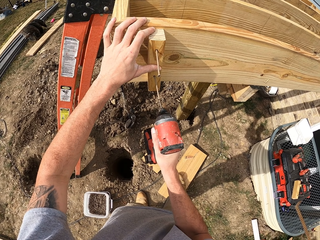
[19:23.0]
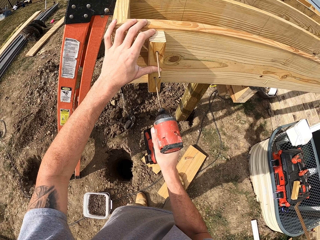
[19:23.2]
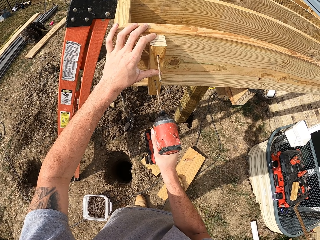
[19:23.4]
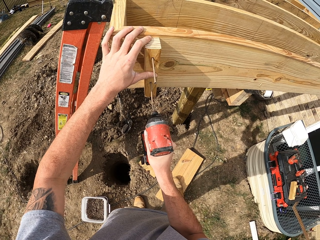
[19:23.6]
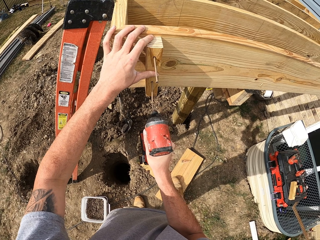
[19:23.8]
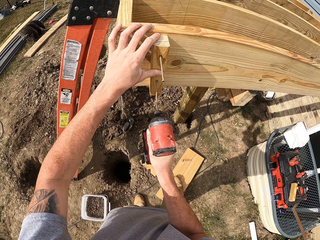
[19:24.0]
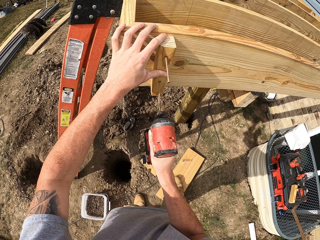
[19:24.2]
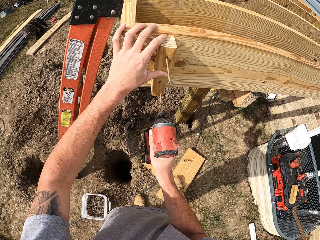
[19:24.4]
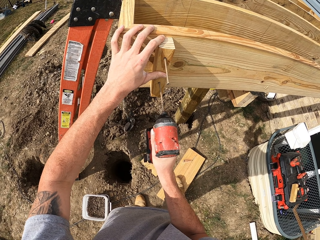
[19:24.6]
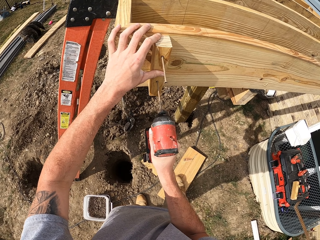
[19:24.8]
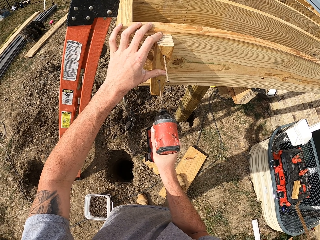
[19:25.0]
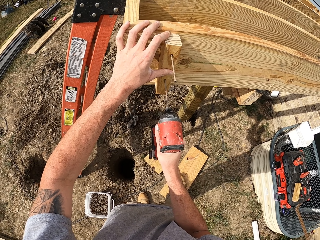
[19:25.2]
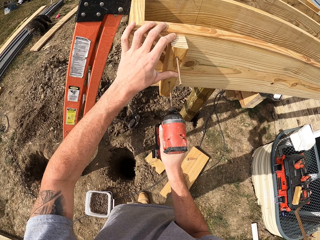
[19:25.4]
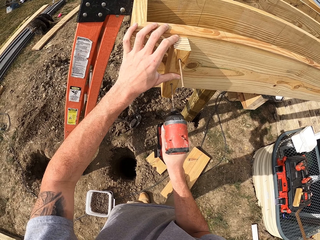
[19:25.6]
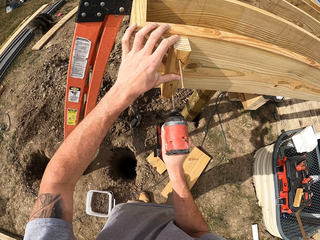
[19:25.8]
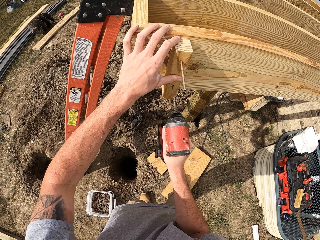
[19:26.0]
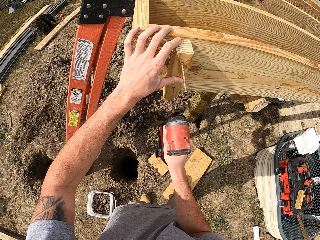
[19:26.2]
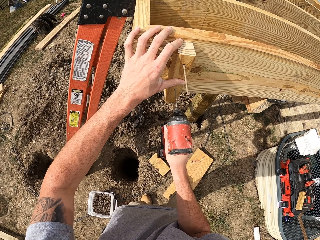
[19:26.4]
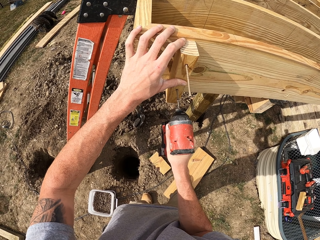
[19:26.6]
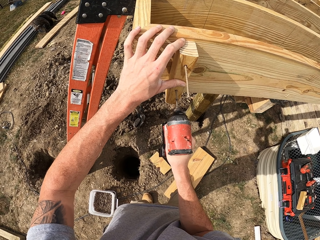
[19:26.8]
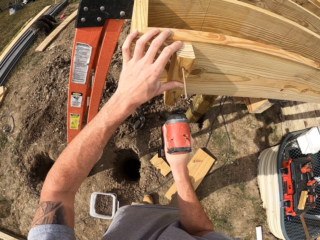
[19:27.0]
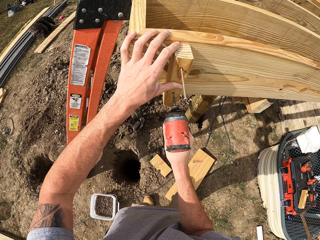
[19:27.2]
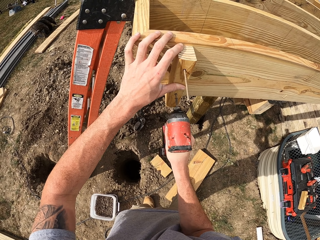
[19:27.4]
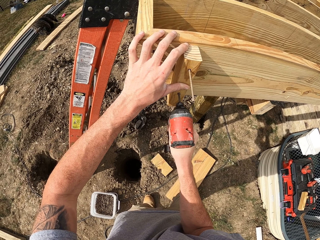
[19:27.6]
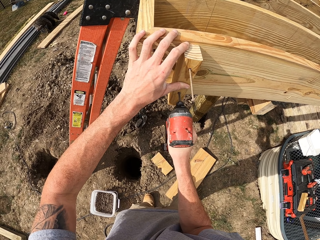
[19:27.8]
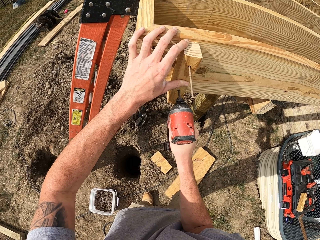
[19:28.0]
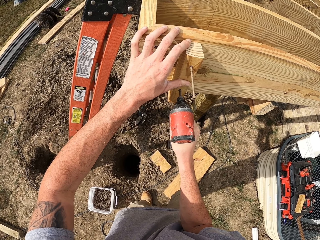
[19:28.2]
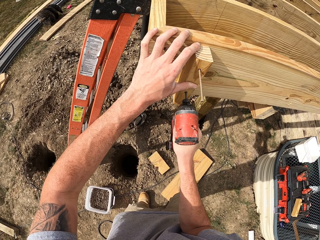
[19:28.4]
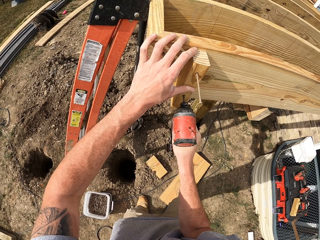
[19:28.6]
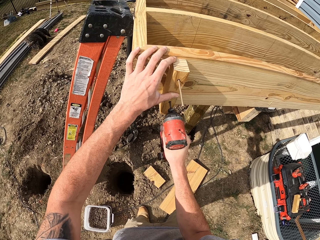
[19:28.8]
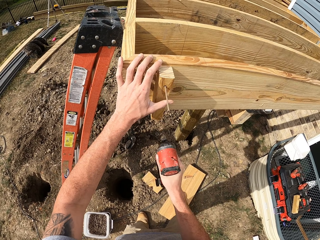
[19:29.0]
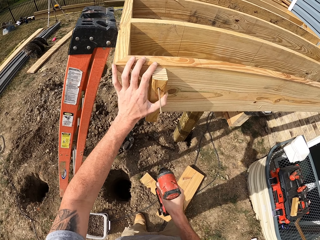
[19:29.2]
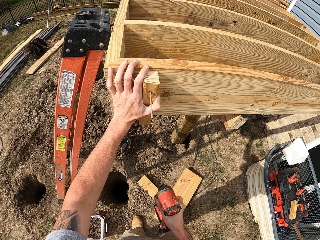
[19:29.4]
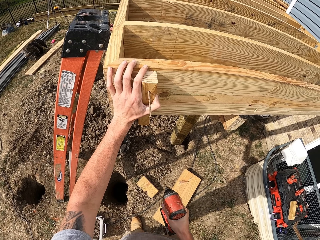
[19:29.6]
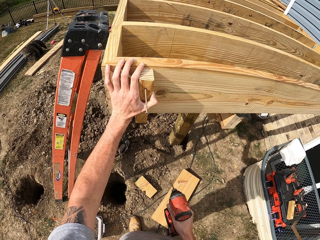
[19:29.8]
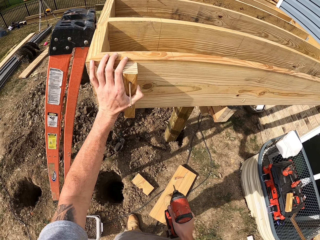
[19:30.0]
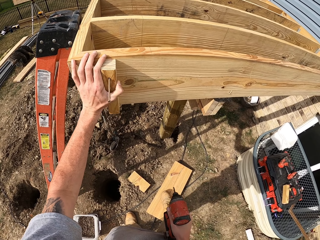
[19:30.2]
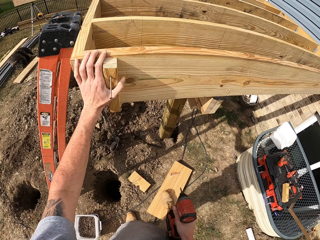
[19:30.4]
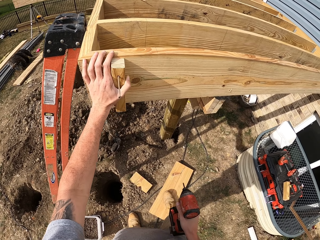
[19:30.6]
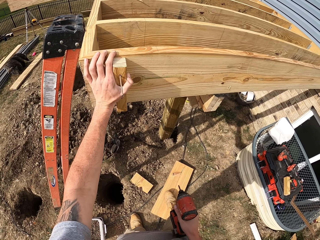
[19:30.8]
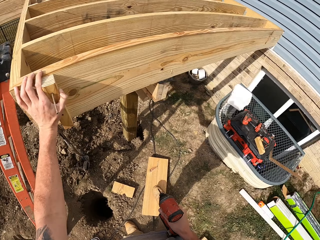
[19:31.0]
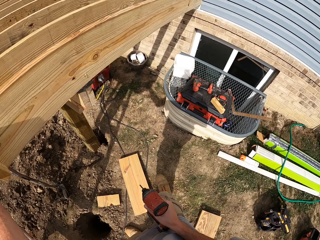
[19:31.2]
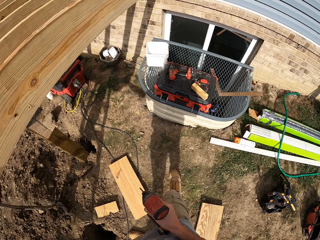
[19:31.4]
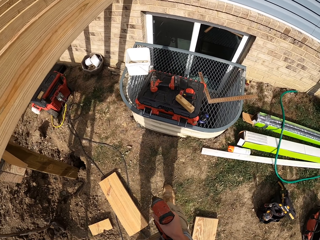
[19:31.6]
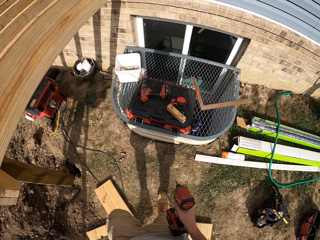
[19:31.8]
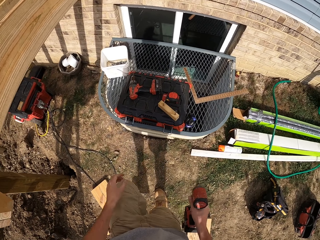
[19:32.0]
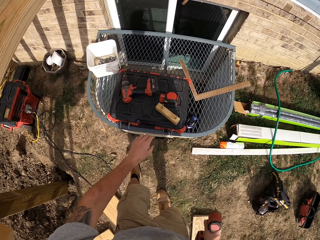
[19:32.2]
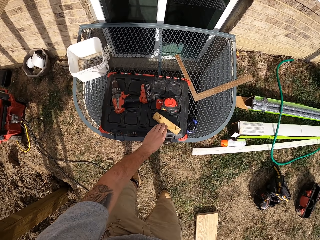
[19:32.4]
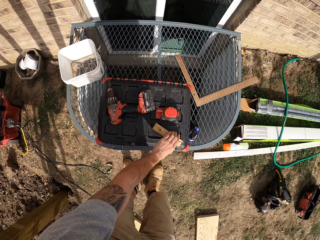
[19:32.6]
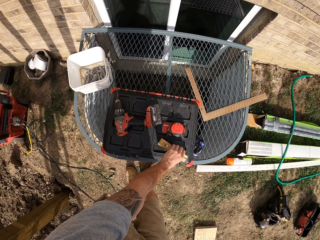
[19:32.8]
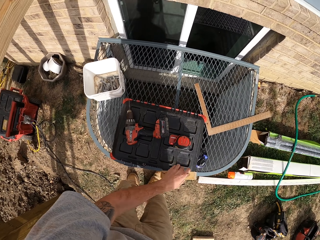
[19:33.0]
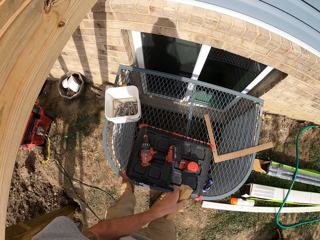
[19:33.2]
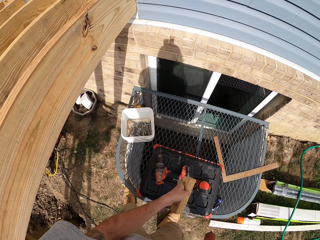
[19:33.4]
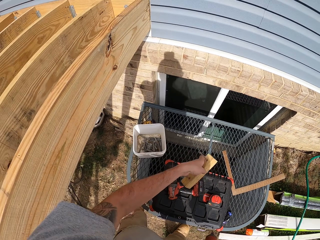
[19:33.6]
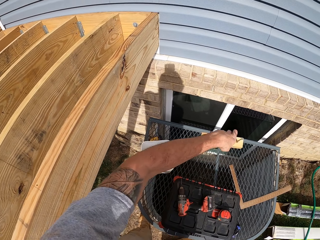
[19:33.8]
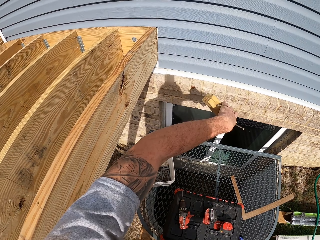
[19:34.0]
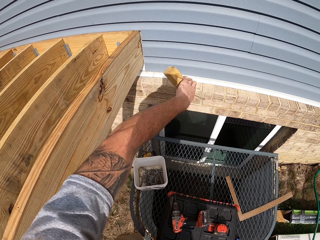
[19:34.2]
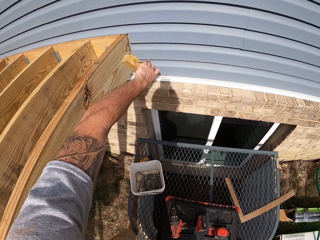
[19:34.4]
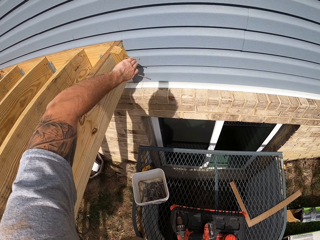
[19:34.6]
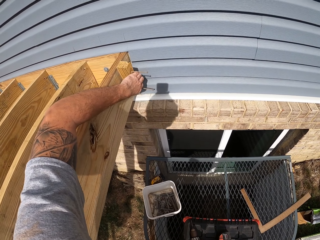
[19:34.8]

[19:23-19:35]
The camera wearer drives a screw in with a drill. They pick up a wood.

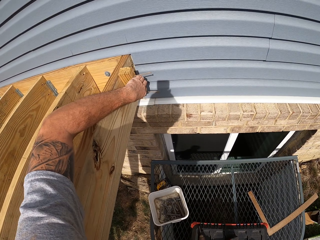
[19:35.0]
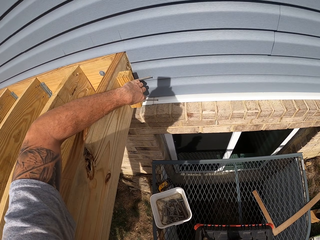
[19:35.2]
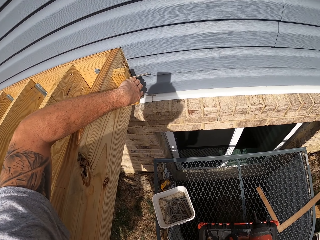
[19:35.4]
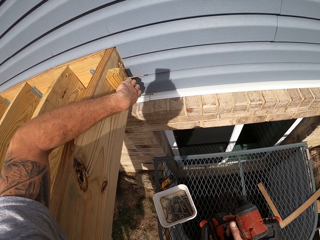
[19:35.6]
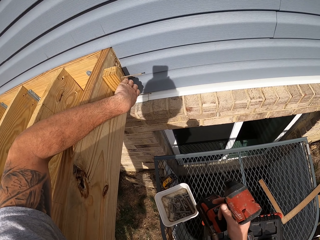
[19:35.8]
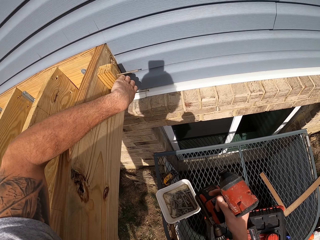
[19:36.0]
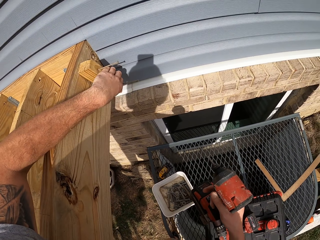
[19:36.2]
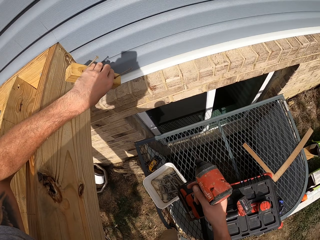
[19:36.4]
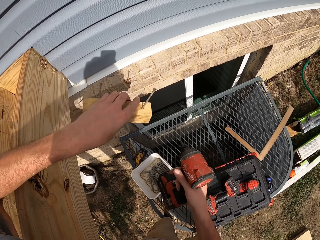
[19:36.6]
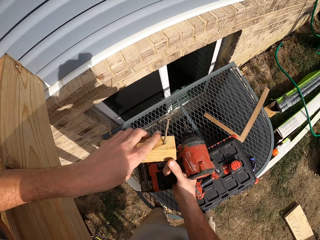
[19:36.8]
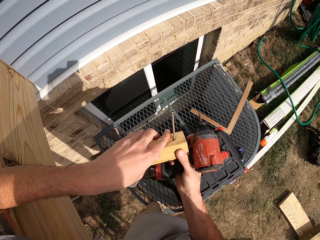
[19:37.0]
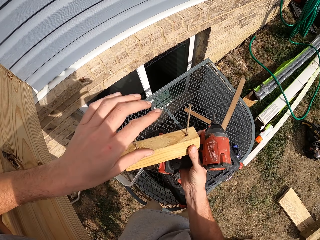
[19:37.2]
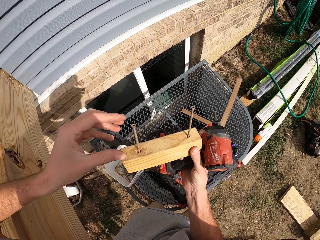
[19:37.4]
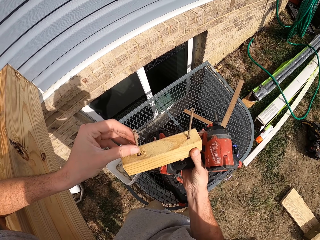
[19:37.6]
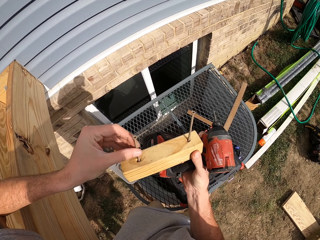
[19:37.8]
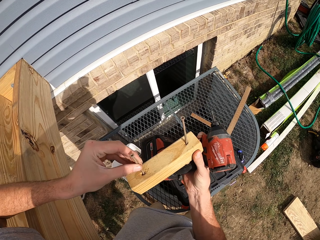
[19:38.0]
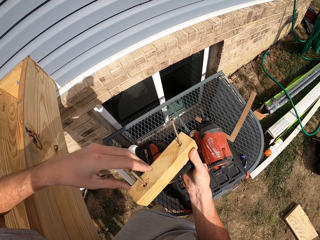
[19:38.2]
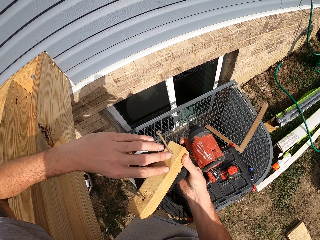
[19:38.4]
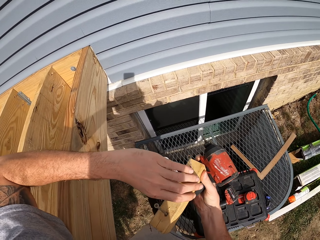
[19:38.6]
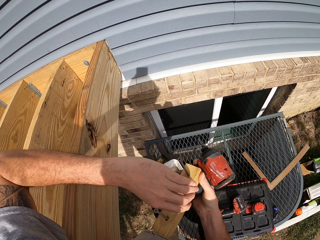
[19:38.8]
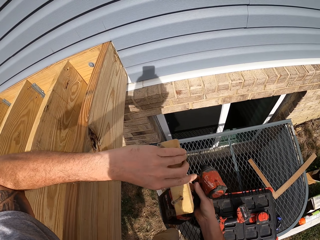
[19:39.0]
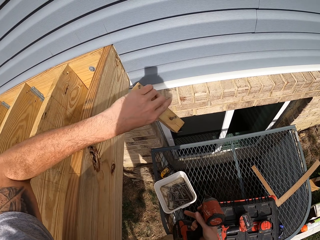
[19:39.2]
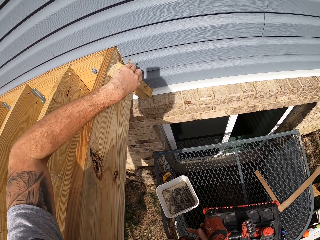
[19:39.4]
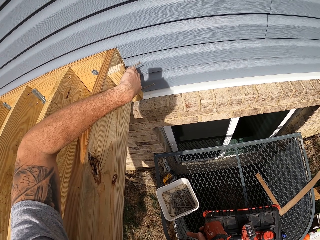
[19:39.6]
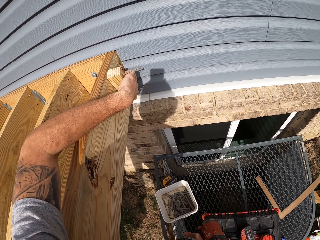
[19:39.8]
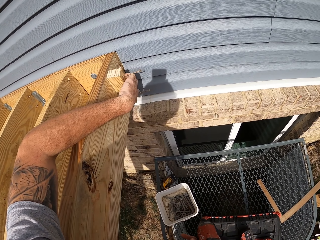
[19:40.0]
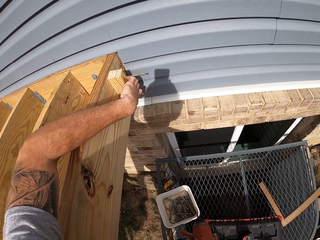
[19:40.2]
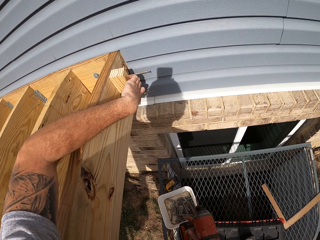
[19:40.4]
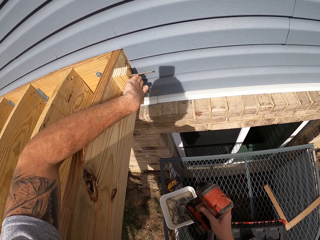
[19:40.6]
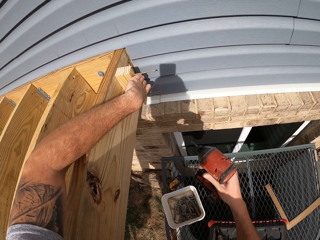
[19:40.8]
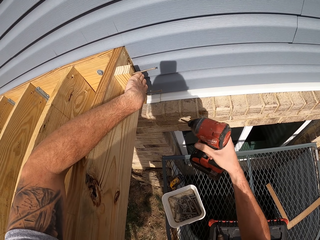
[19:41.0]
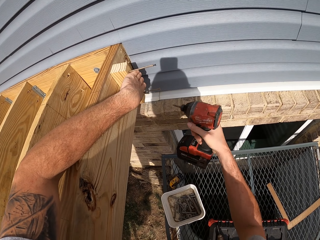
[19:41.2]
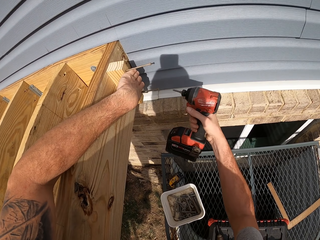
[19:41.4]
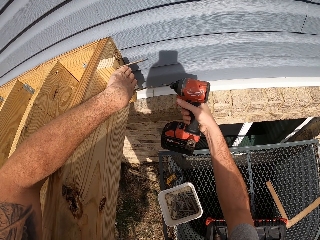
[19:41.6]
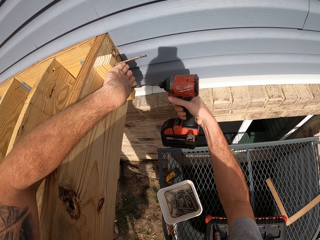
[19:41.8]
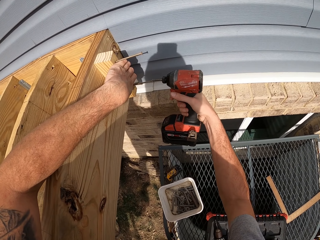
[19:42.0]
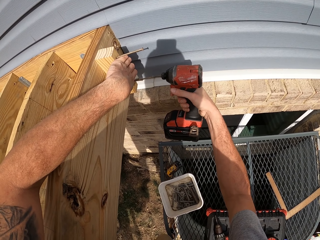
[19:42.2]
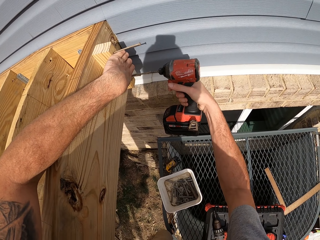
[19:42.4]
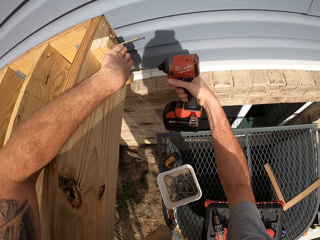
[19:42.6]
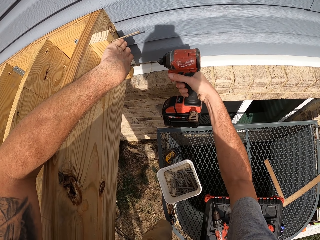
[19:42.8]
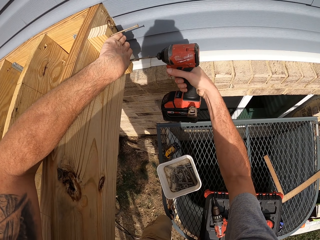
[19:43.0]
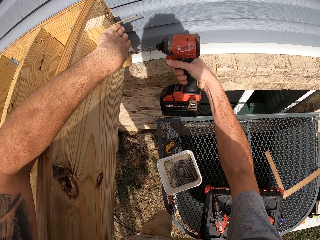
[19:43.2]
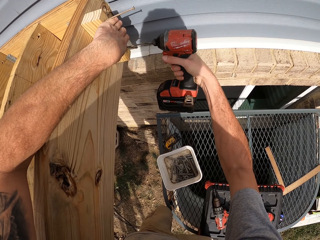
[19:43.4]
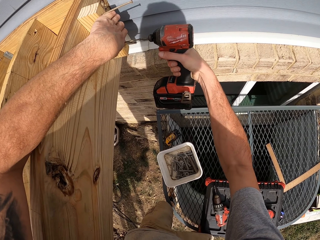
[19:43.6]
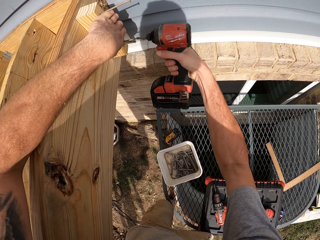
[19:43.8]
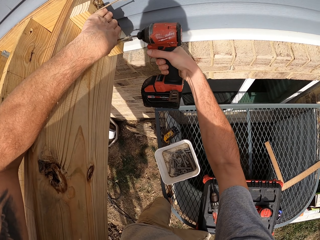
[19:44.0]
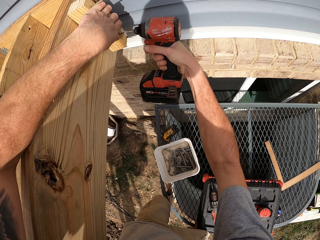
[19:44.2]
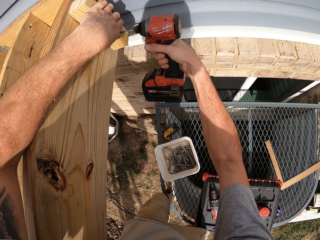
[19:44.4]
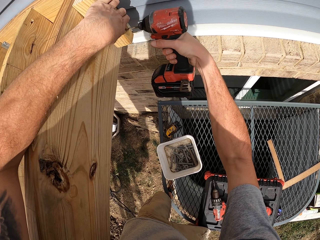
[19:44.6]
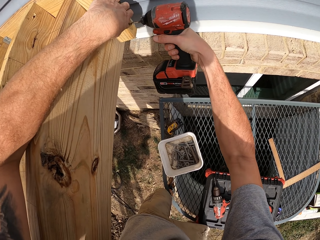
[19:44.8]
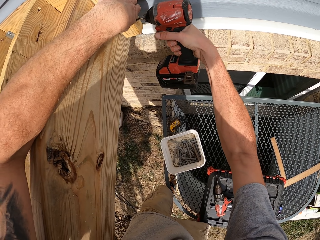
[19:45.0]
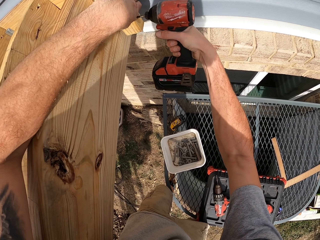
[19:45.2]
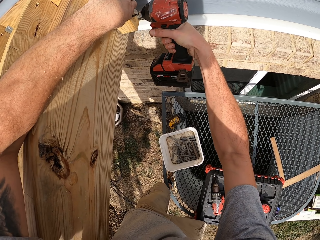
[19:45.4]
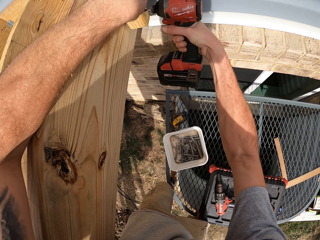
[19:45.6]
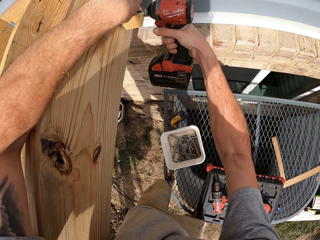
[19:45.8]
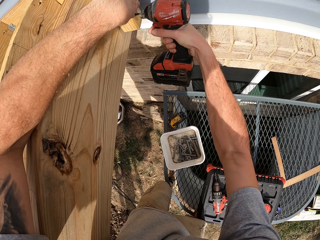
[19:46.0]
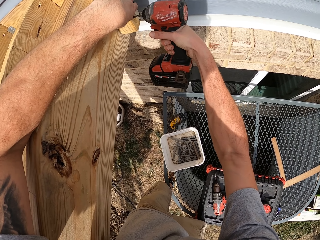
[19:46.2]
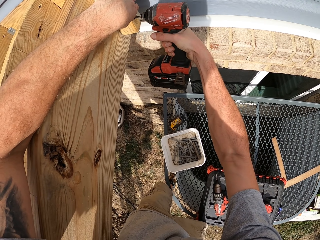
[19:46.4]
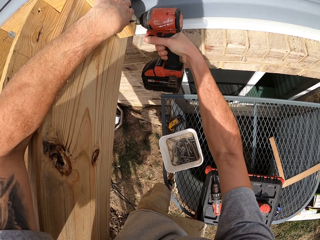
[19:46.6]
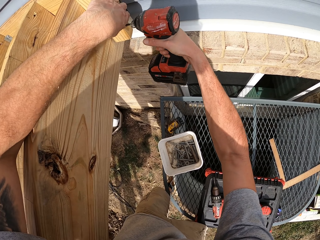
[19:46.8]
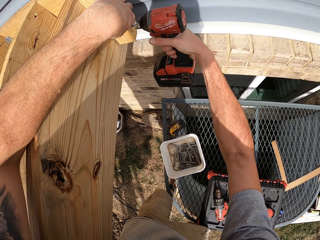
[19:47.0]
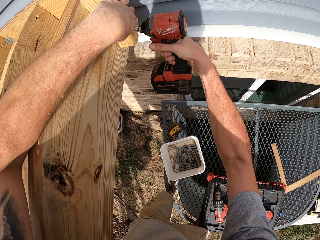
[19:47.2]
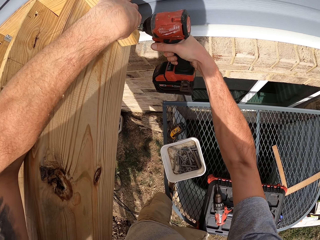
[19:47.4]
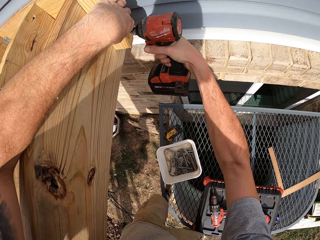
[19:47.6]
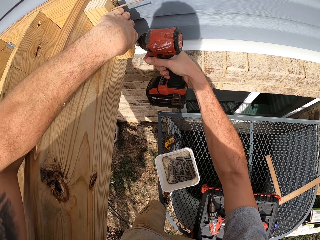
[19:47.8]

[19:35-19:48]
The camera wearer puts the wood against a frame. They look at the wood. They drive a screw in with a drill.
